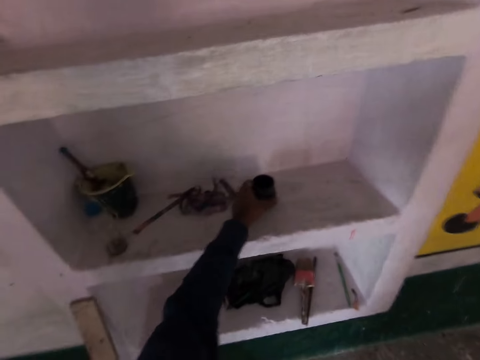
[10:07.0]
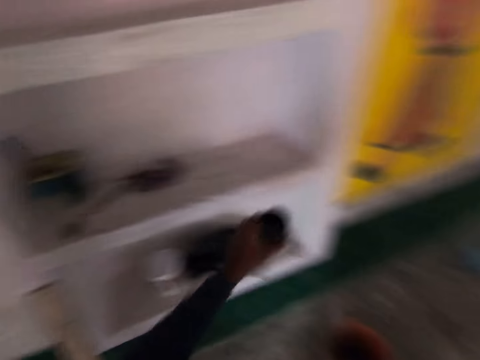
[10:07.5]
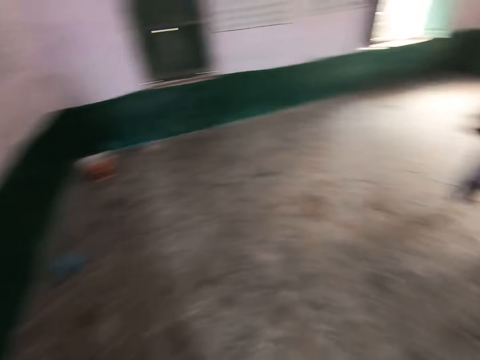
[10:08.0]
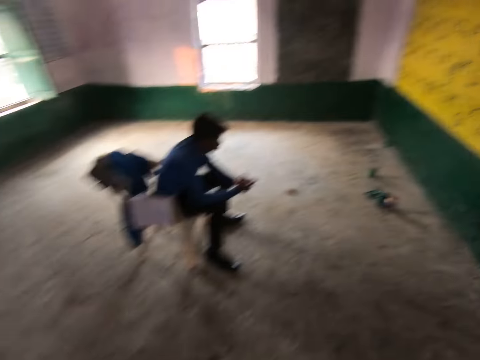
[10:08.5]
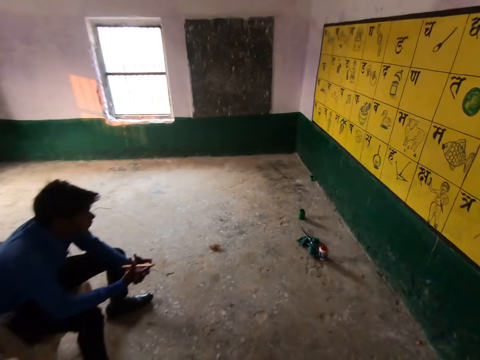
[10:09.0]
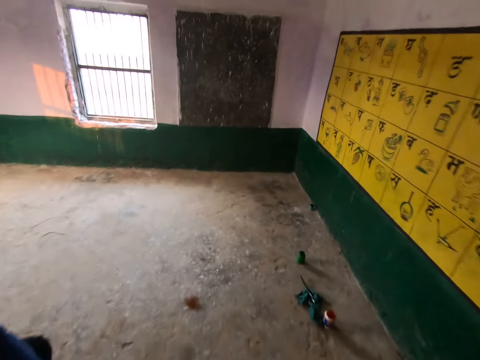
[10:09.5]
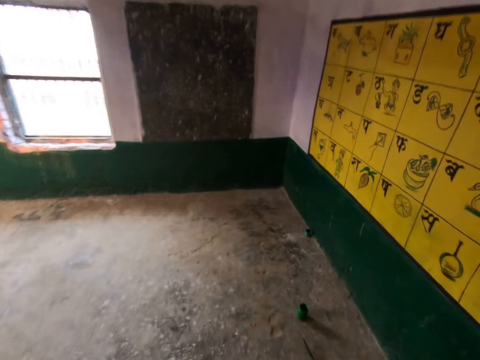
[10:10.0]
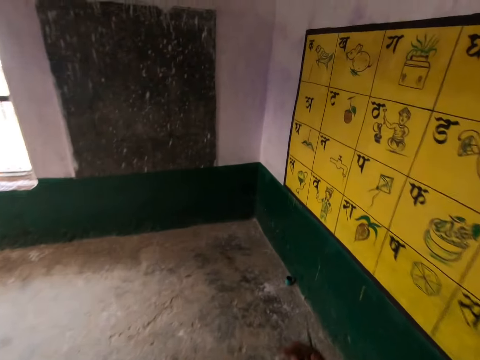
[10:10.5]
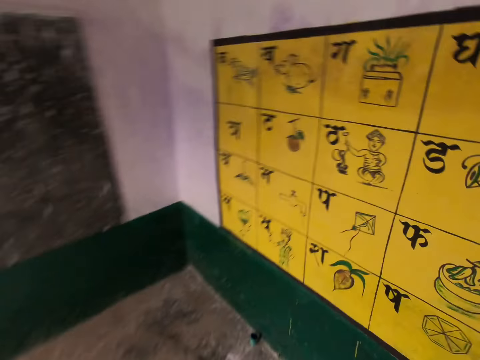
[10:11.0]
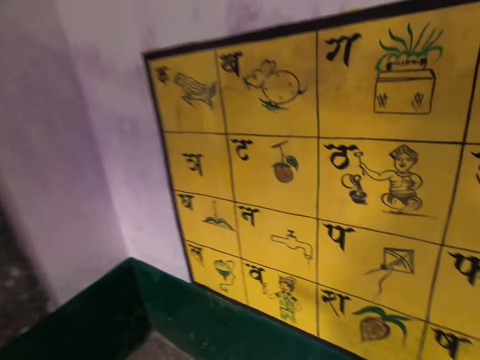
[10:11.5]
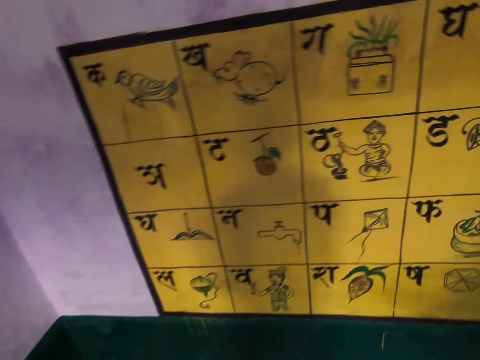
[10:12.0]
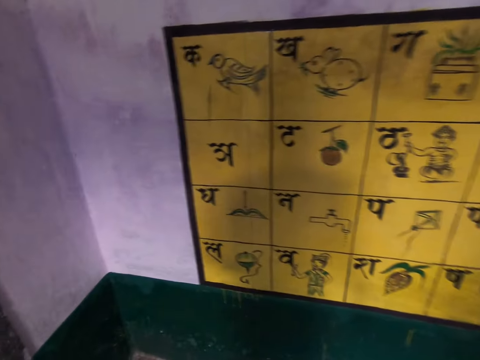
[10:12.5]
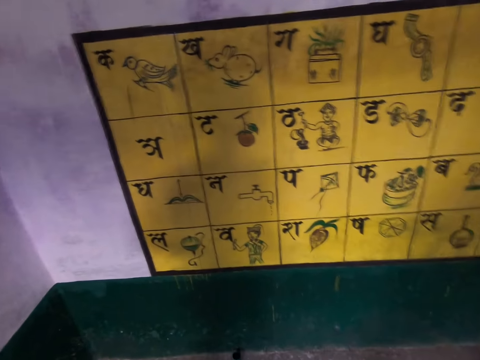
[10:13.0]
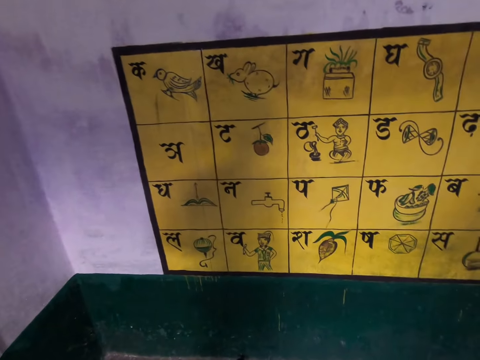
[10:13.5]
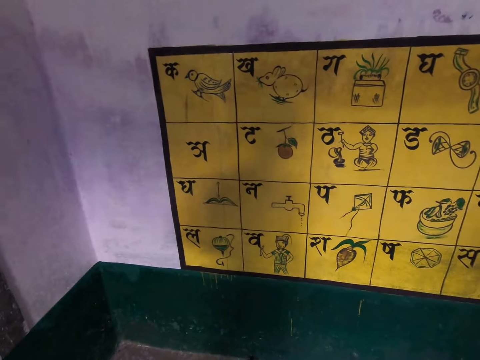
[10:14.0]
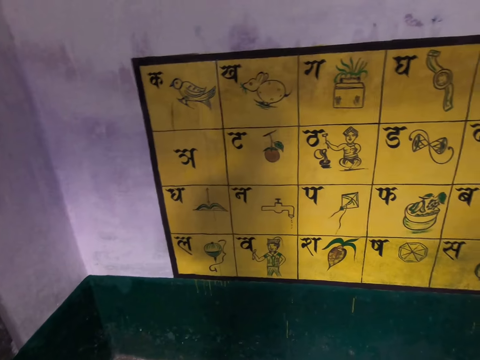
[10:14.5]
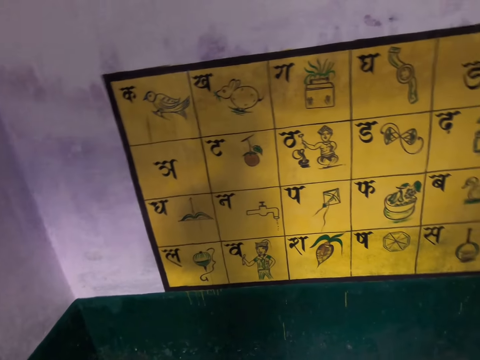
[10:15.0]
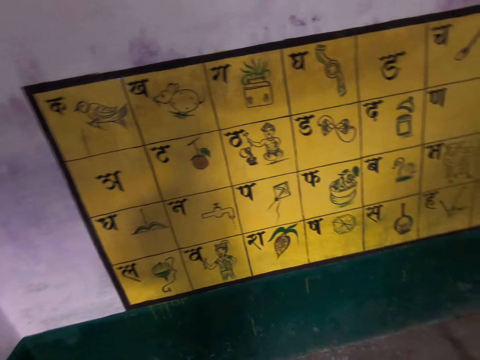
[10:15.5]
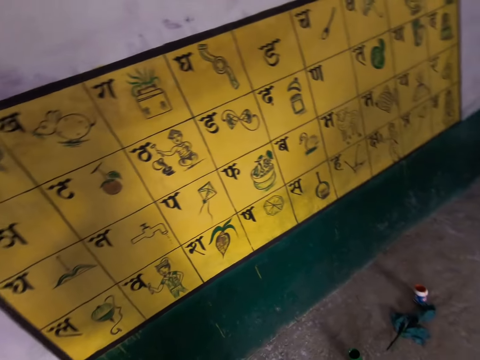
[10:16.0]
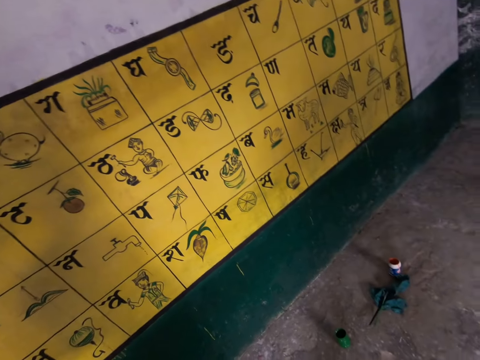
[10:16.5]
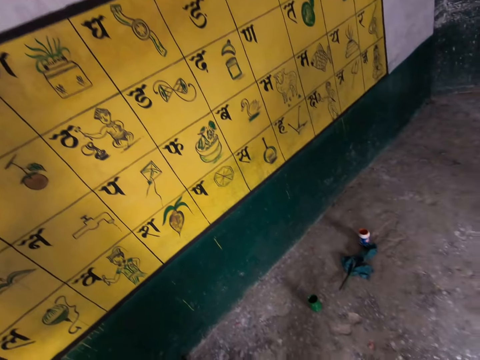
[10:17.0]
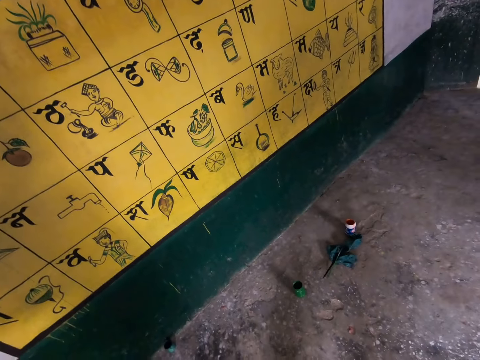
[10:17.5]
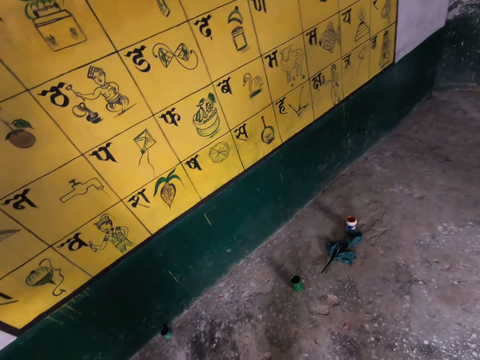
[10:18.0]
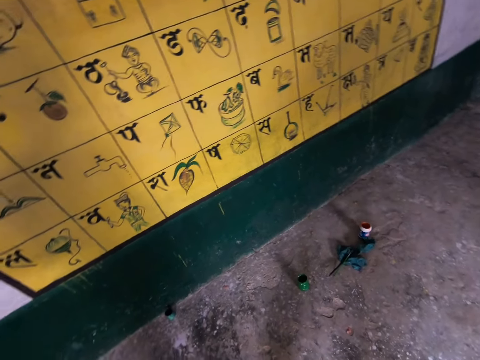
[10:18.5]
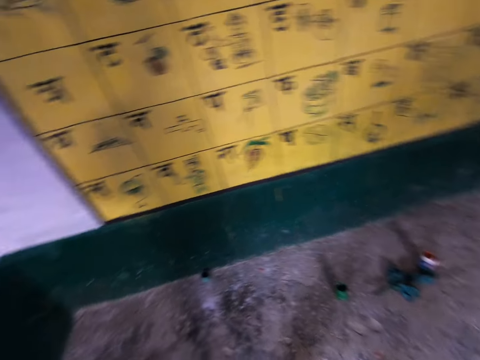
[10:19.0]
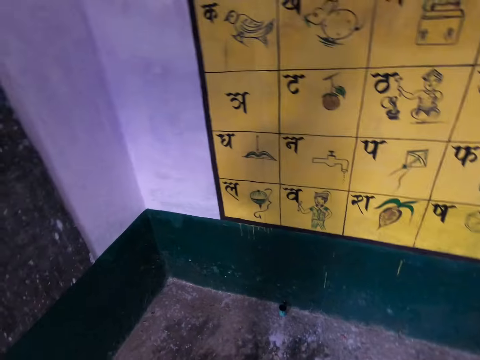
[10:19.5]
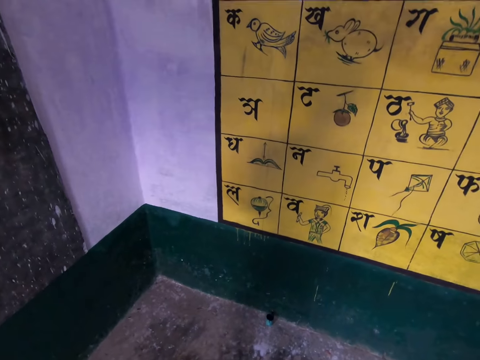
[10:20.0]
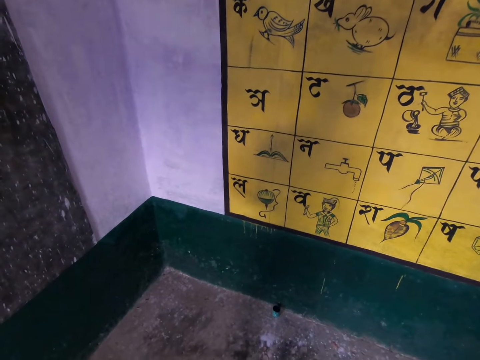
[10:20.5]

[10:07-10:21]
The camera wearer picks up an ink container on a shelf. A man looks at the pictures. The camera wearer walks in the room. They look at the pictures.

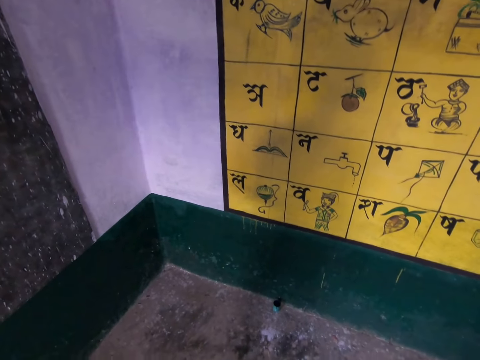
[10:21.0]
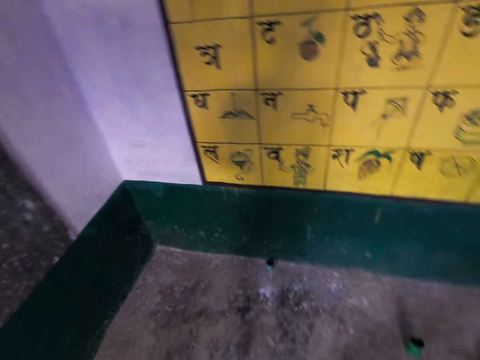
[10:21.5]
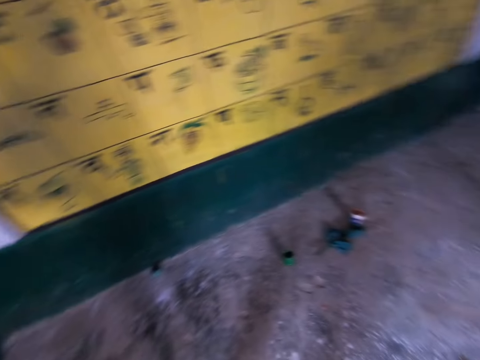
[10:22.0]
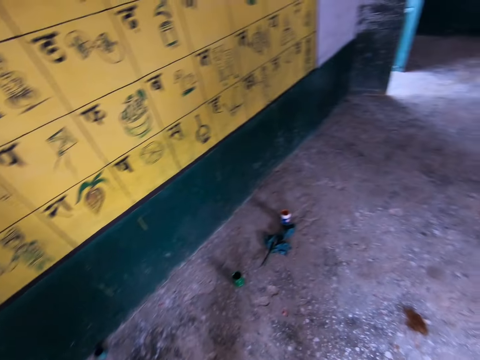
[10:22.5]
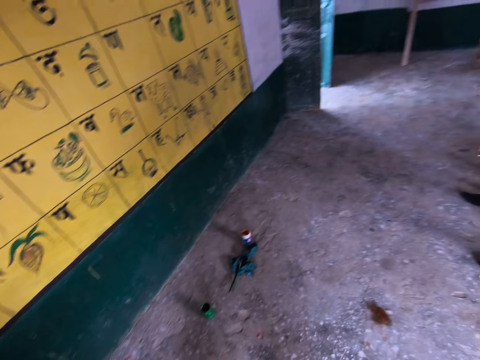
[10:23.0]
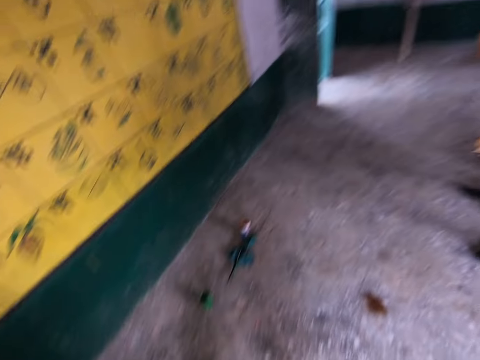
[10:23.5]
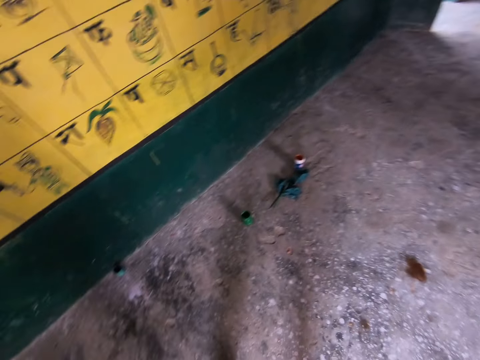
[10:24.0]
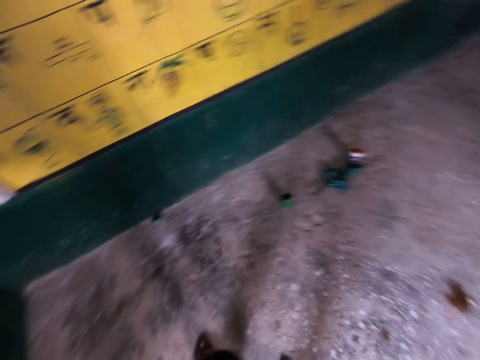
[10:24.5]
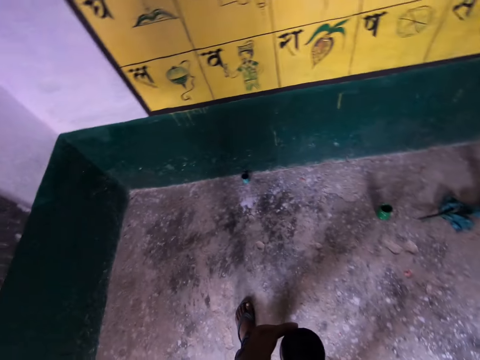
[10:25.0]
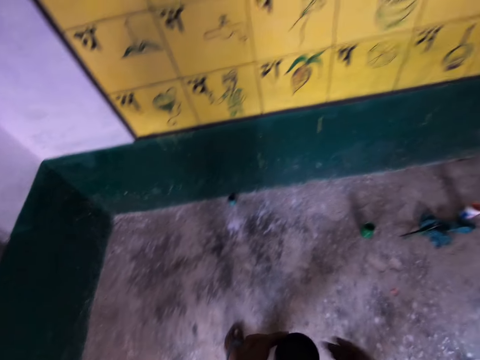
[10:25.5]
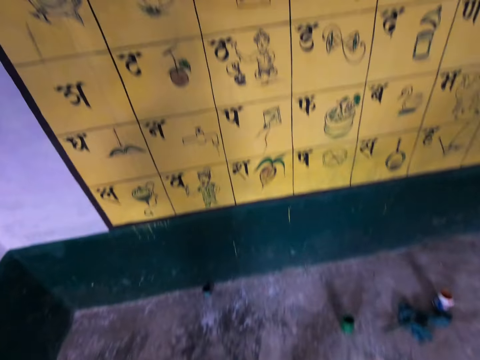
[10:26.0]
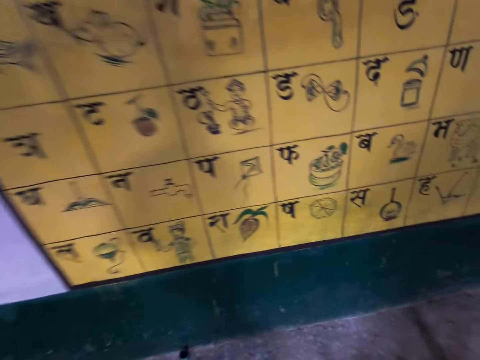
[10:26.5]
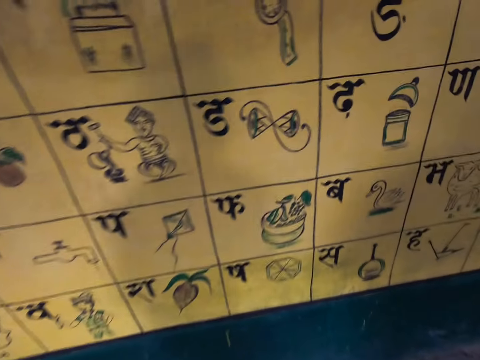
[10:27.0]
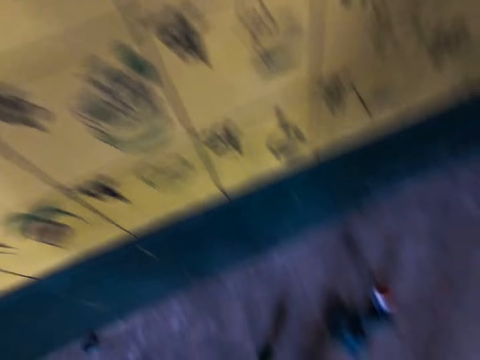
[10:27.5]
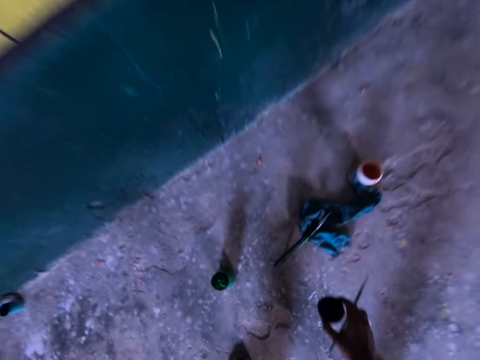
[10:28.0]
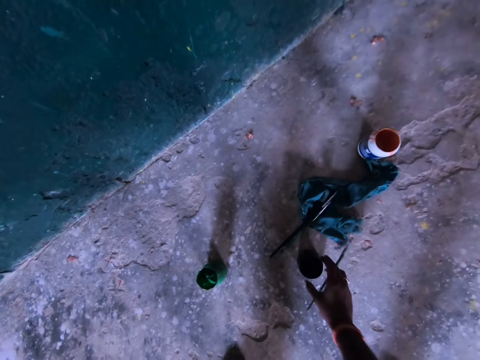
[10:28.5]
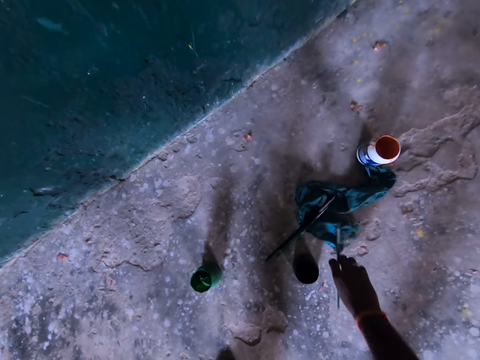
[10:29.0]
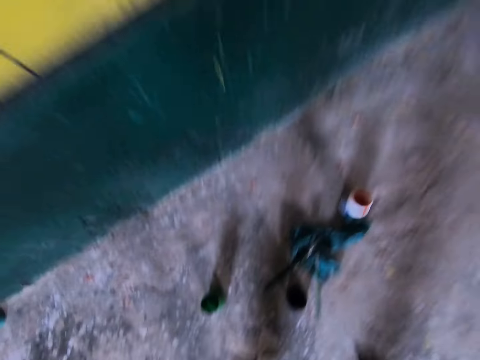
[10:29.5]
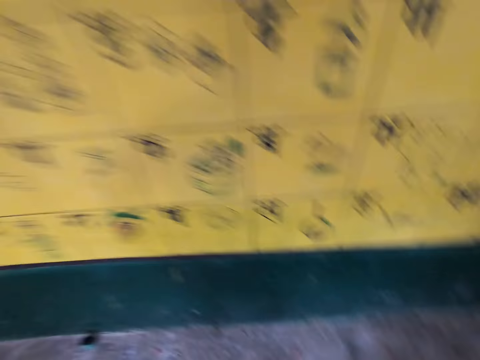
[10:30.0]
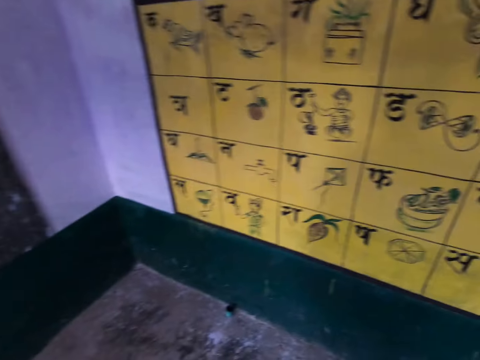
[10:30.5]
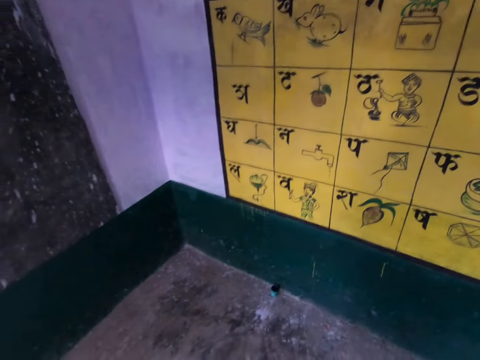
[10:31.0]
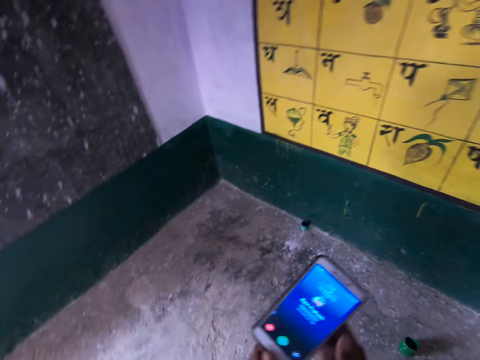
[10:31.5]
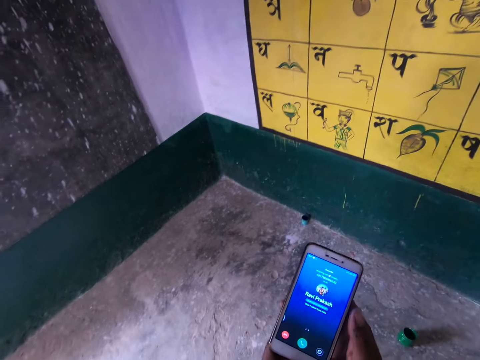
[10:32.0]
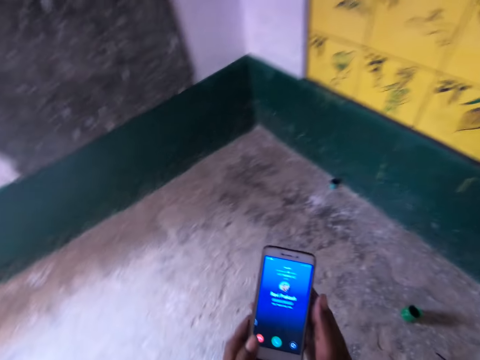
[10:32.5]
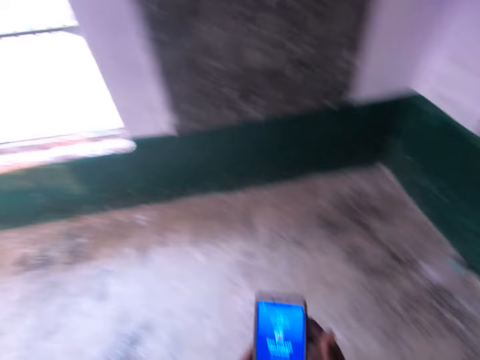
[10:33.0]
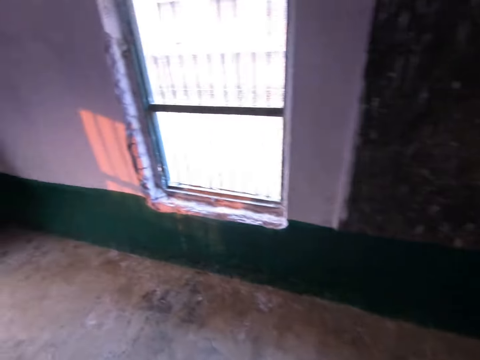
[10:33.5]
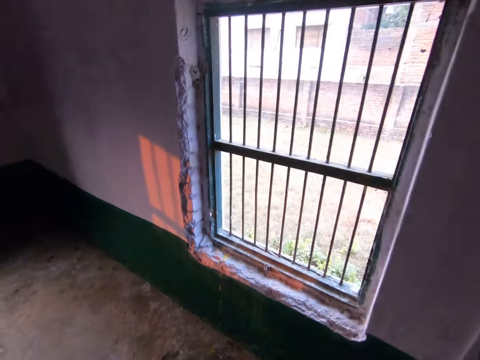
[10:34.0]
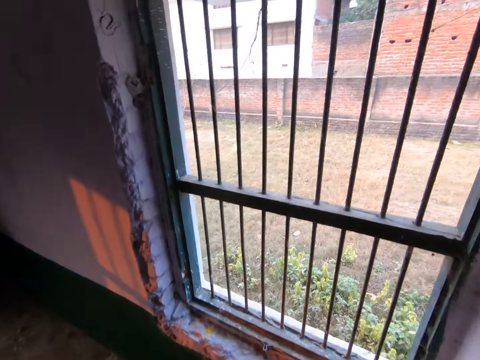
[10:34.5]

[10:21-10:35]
The camera wearer looks around. He drops an ink container on the floor. He drops a paintbrush on the floor. He pulls out his phone. He operates the phone.
